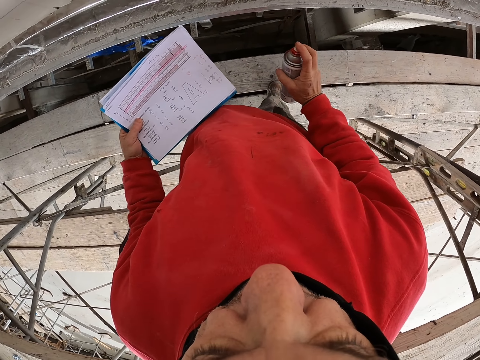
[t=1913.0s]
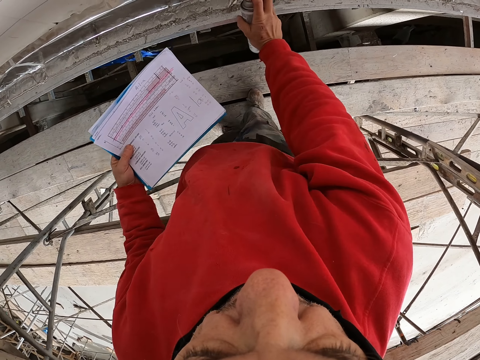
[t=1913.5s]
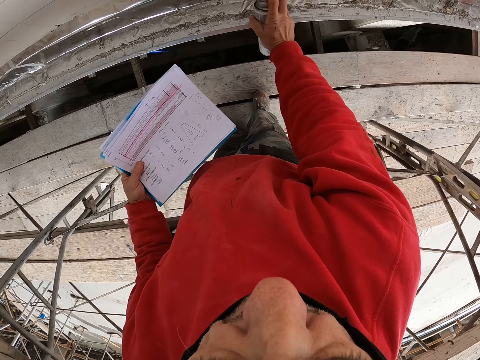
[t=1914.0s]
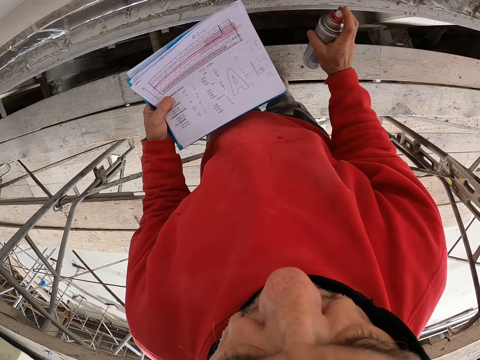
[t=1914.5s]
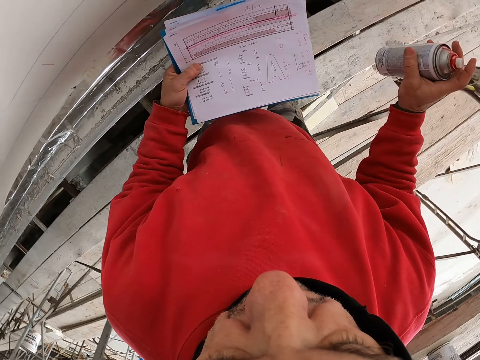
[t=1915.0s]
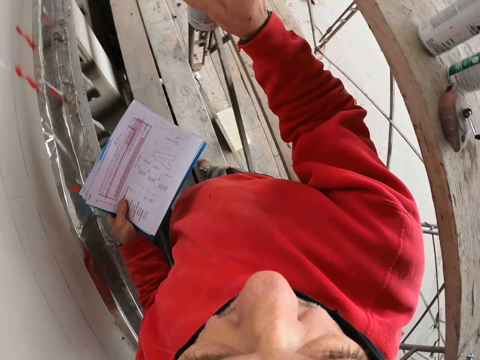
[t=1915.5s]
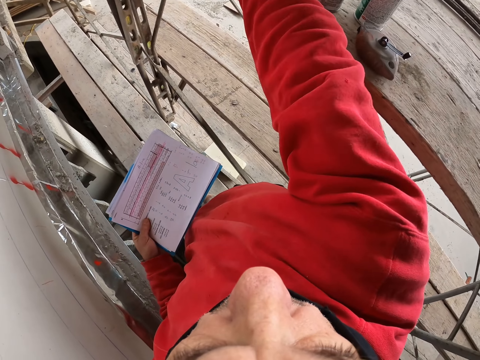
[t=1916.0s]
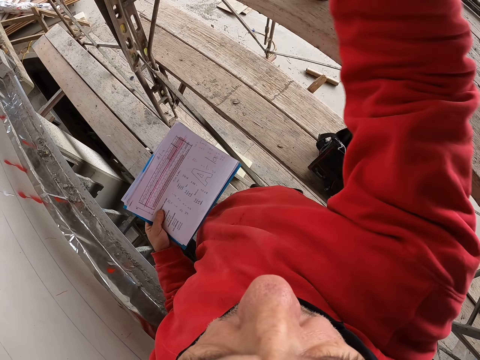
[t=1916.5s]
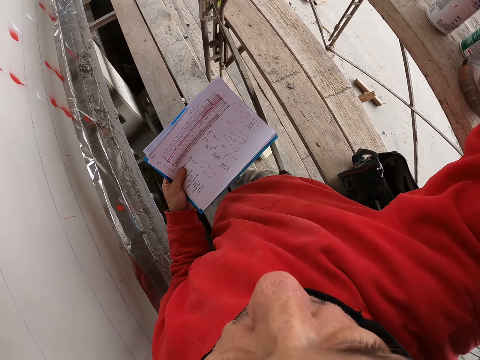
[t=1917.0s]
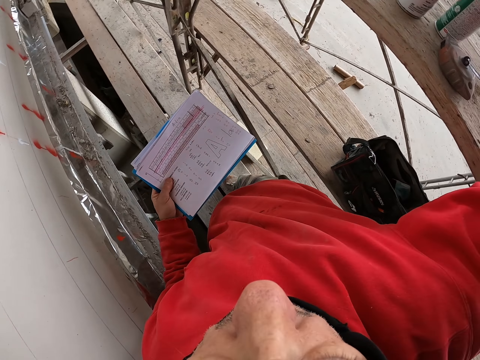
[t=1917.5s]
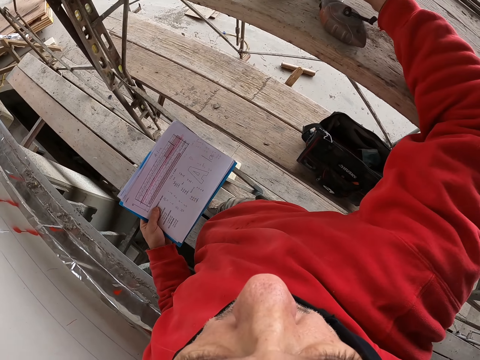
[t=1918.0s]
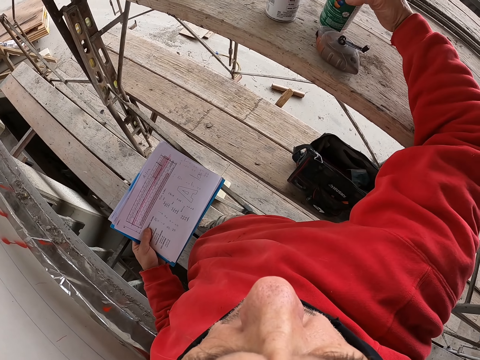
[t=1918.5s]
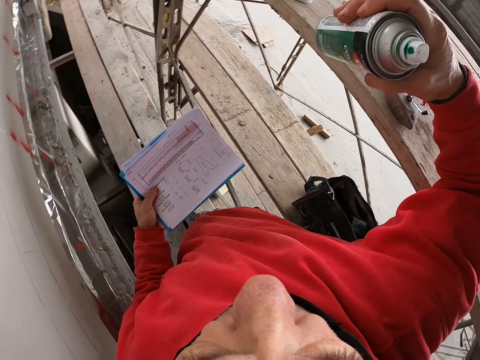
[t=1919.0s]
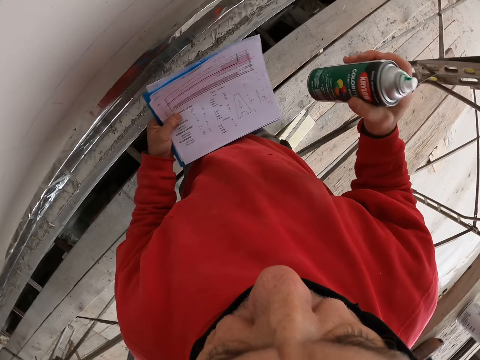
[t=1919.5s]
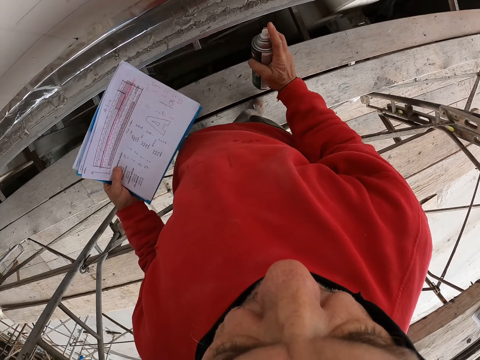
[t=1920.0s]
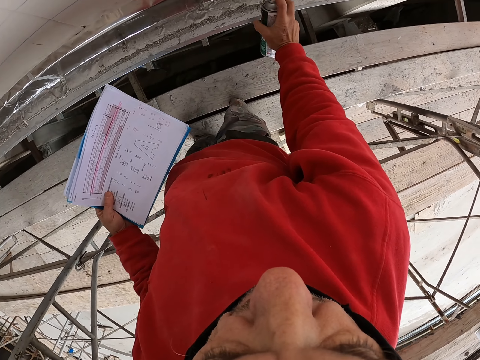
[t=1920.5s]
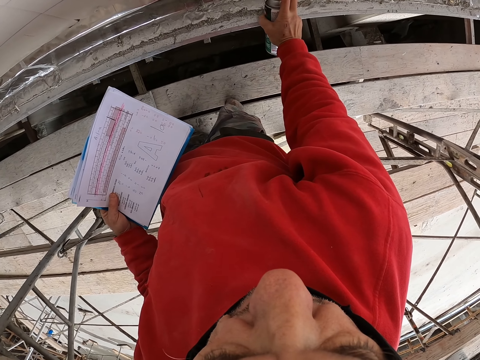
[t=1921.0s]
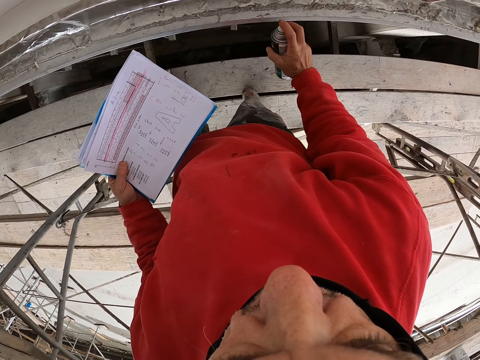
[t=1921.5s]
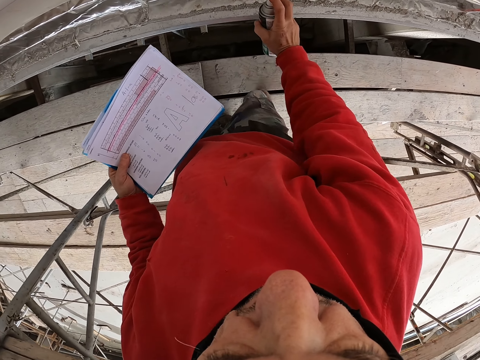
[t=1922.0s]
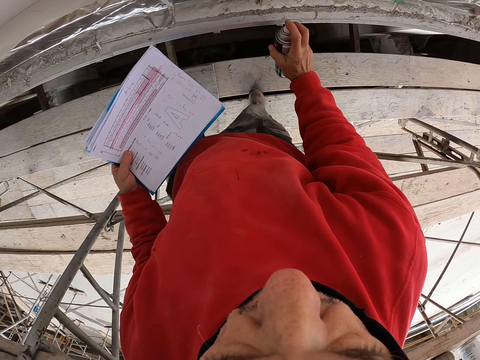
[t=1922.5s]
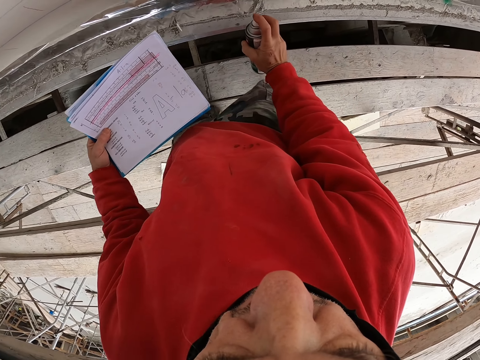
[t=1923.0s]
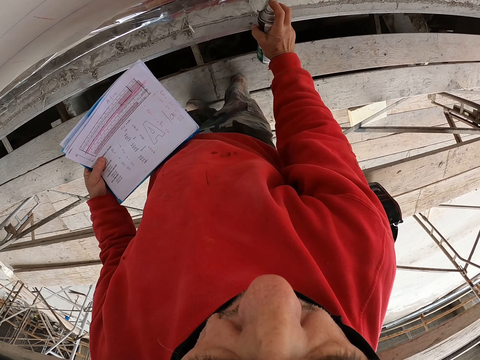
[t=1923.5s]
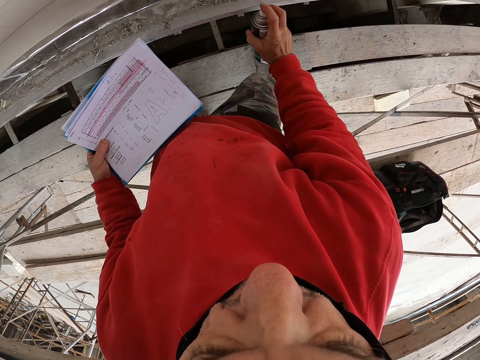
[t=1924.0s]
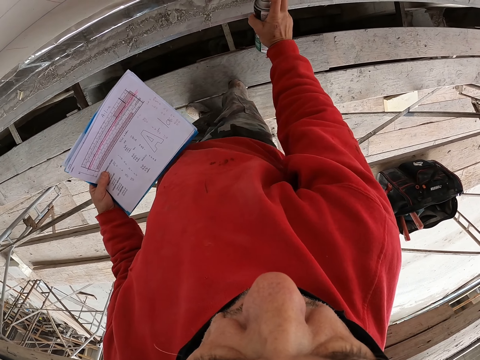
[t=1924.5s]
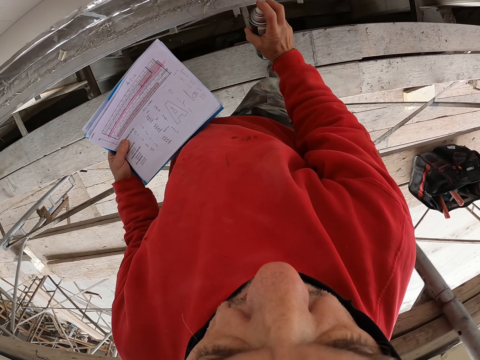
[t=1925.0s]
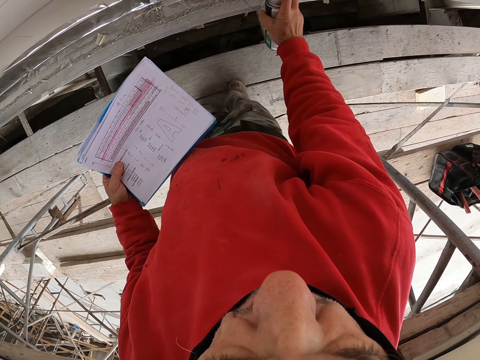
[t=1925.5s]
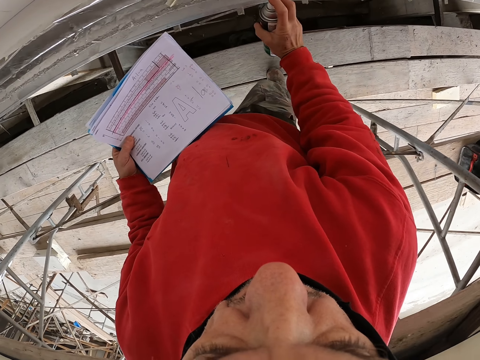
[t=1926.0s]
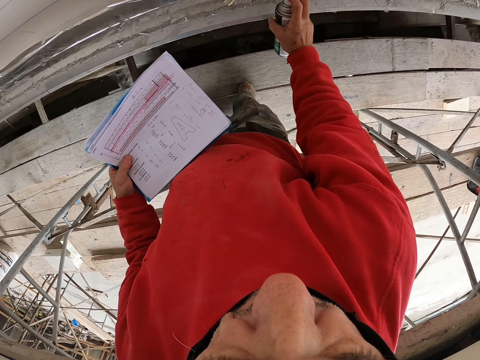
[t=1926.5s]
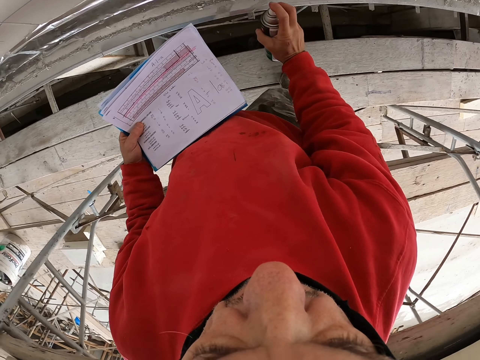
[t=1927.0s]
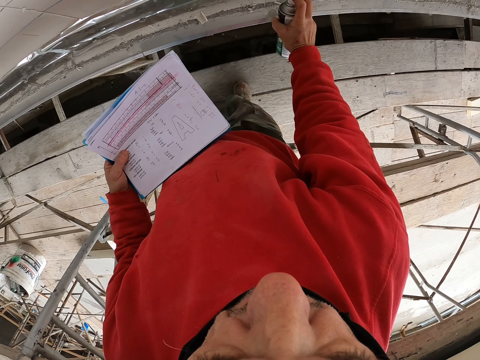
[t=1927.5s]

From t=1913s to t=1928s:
The camera wearer sprays the wall. They put the paint spray on the upper shelf. They pick up another spray paint from the upper shelf. They shake the spray paint back and forth. They spray the wall. They spray the piece of wood.

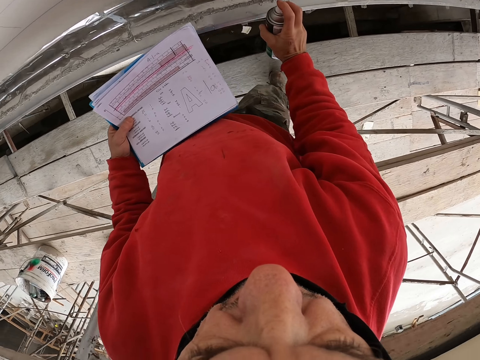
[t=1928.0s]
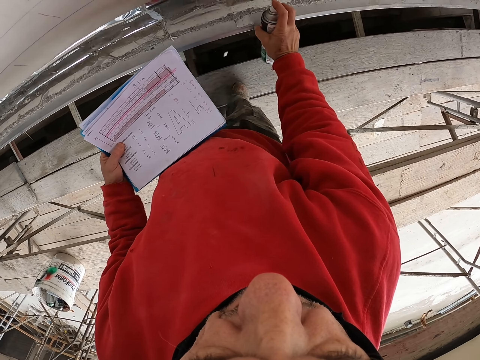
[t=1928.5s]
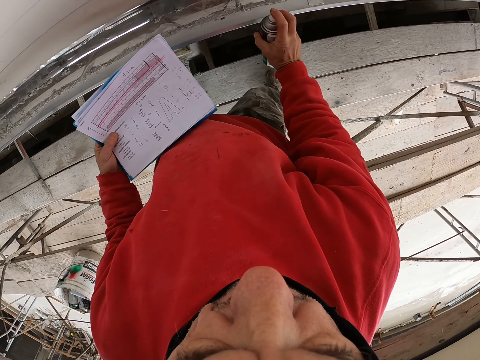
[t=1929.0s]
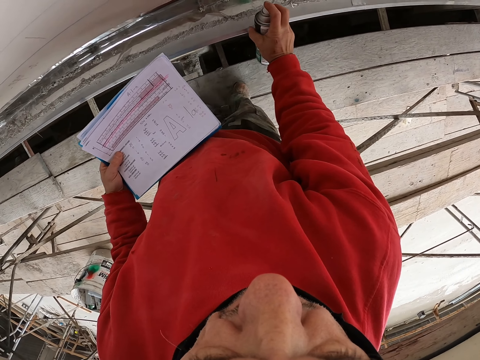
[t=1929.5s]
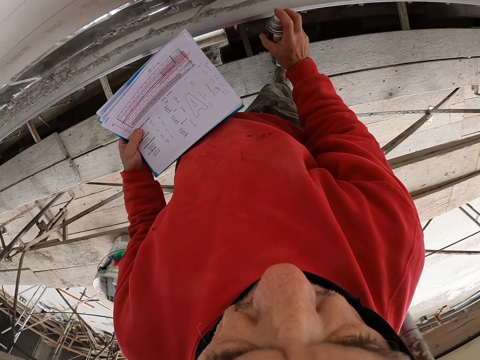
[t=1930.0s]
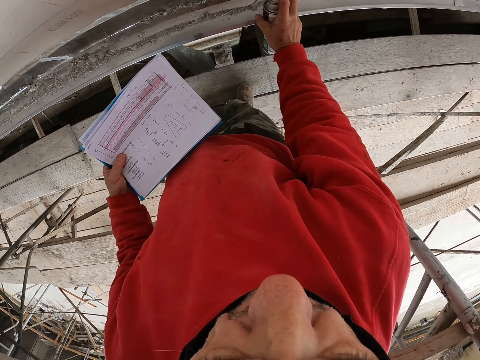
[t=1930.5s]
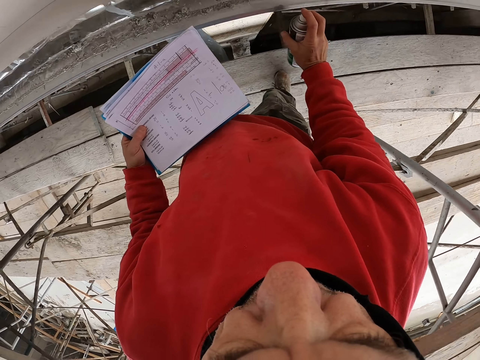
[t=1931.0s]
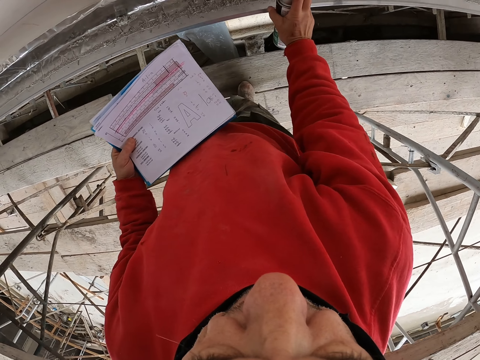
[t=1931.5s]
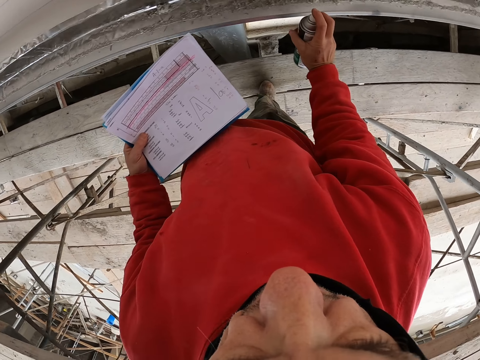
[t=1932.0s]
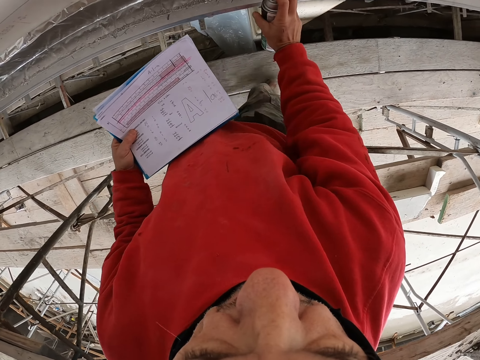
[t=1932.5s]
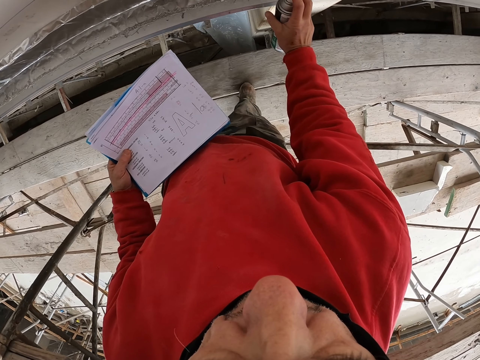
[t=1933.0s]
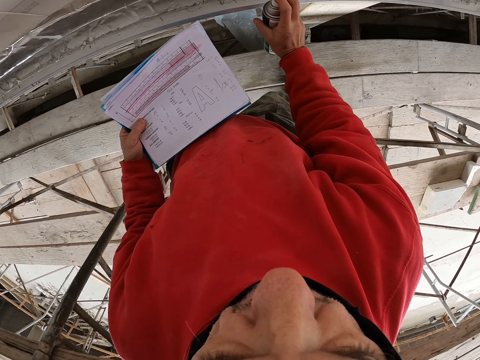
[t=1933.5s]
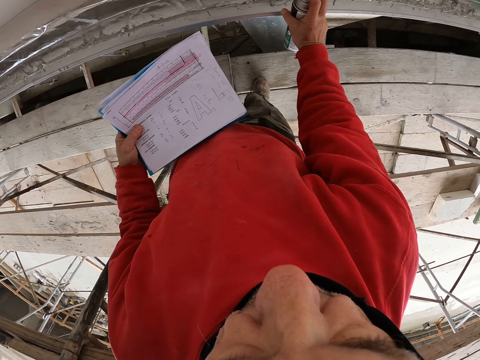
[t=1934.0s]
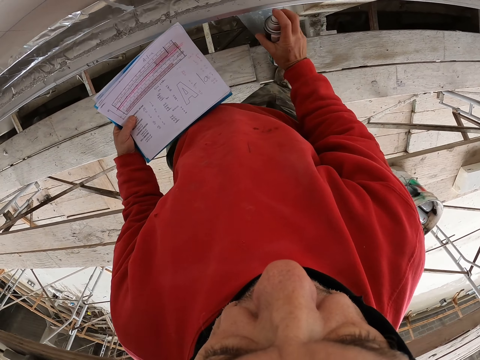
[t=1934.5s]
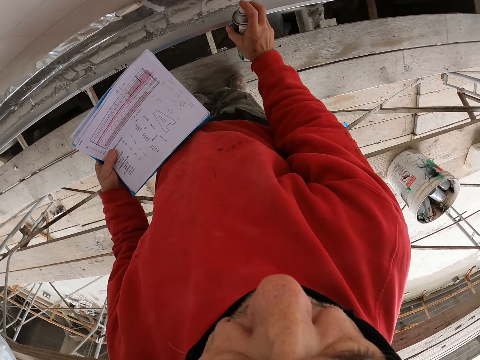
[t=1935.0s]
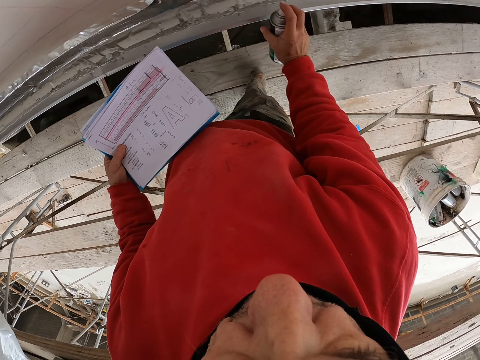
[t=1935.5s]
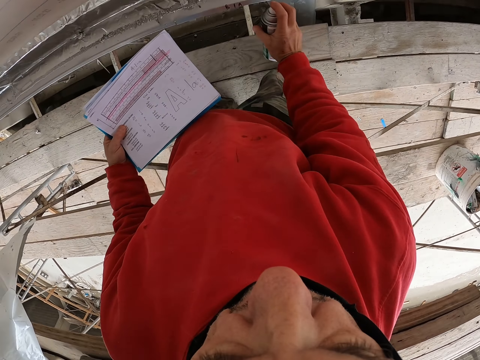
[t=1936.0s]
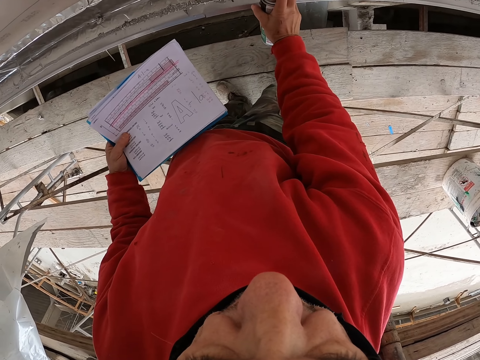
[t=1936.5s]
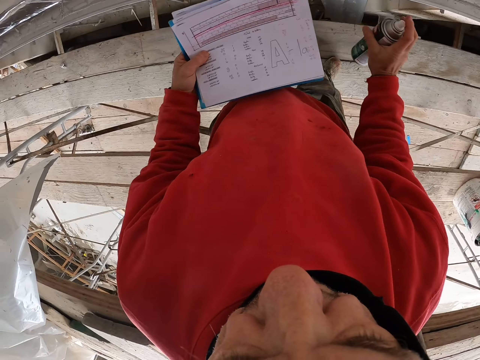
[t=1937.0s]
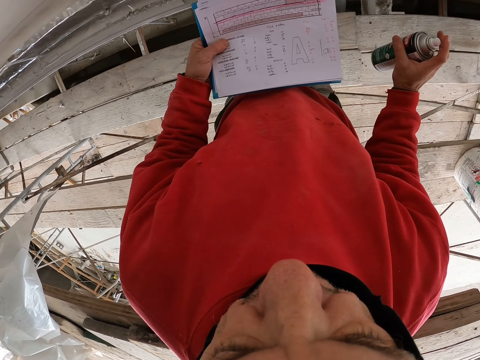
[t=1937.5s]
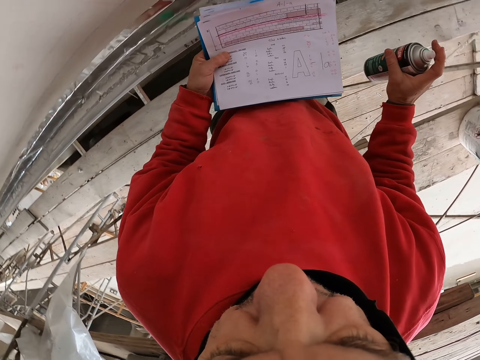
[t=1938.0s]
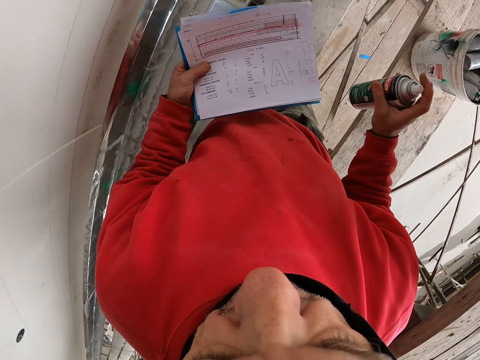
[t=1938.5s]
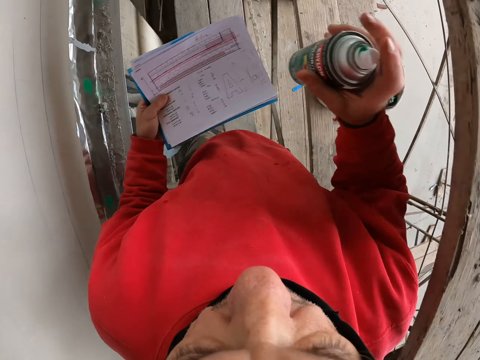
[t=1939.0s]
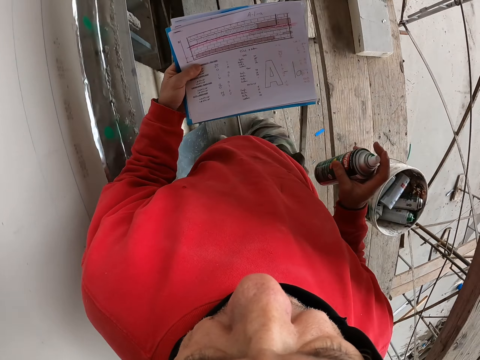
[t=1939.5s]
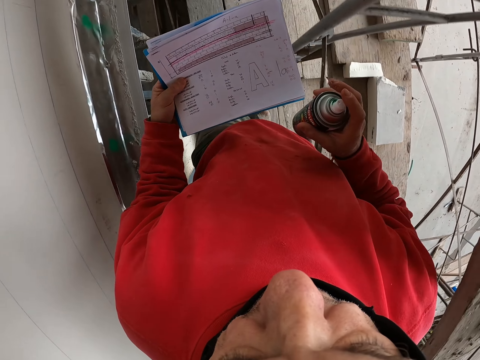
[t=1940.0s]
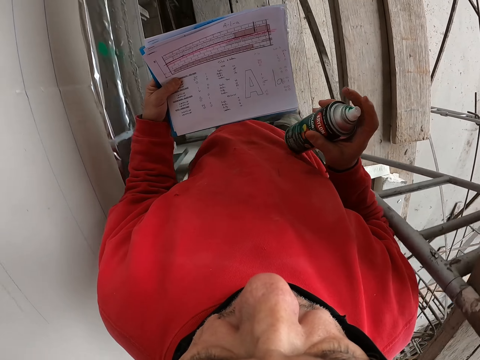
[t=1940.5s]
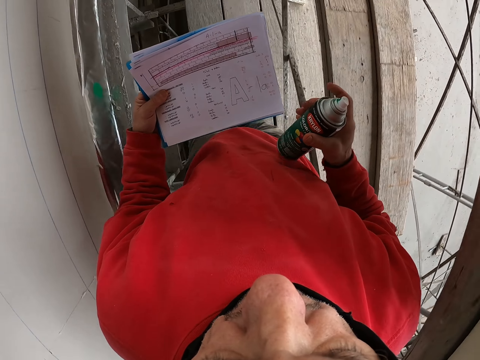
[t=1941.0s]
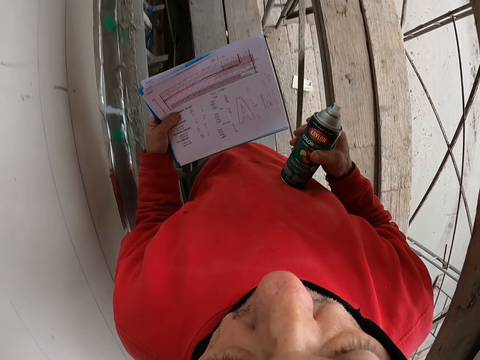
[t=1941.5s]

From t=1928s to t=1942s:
The camera wearer looks at the piece of paper. They walk a few steps.
